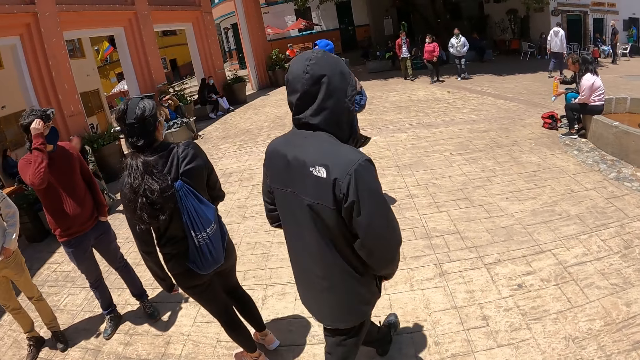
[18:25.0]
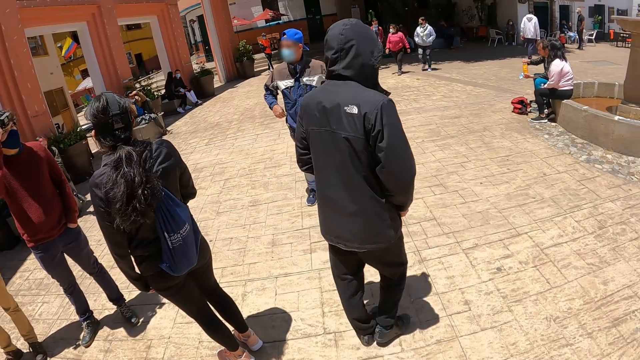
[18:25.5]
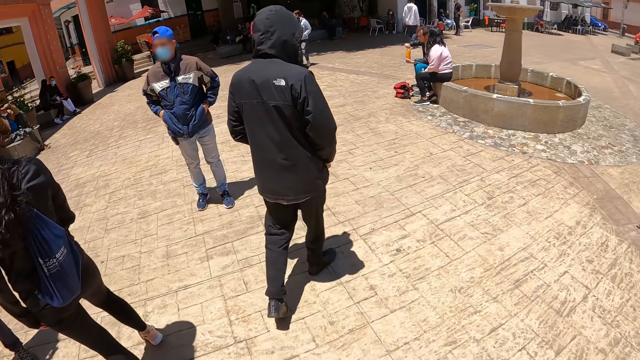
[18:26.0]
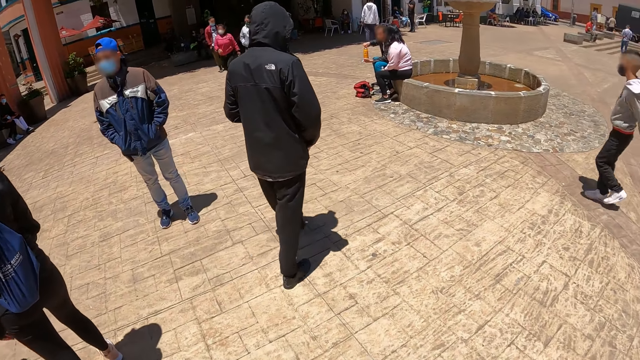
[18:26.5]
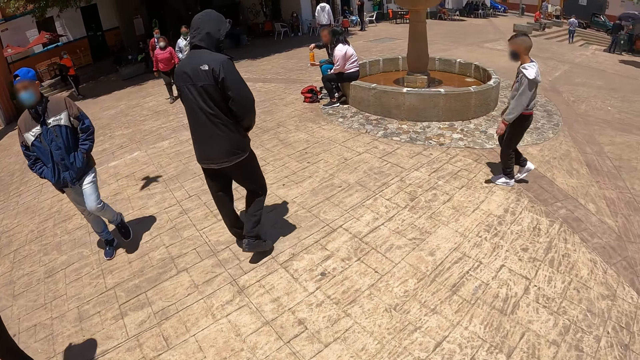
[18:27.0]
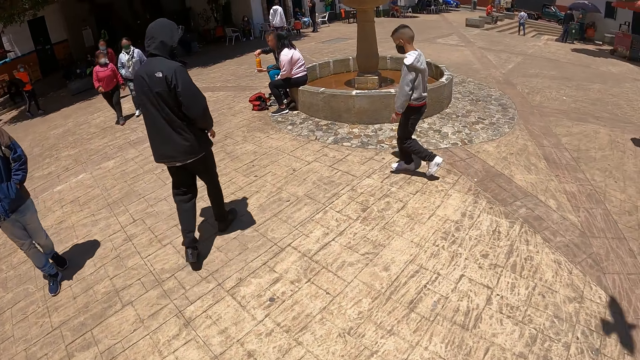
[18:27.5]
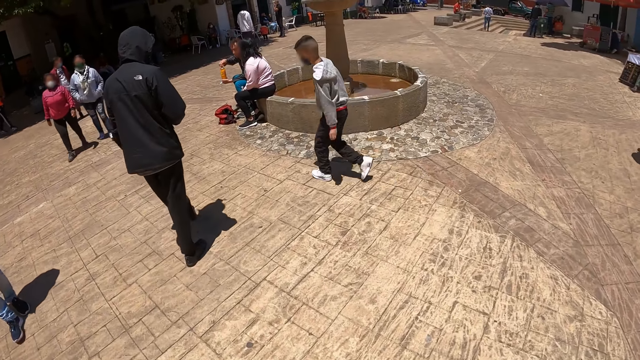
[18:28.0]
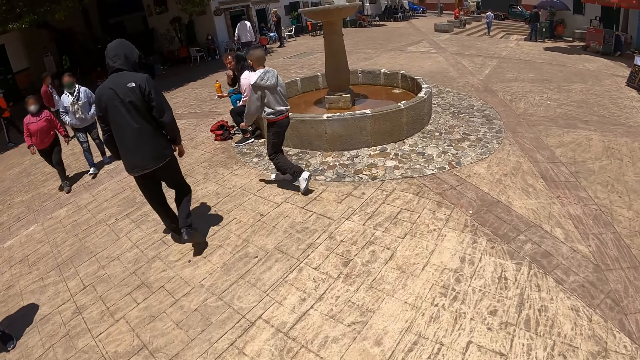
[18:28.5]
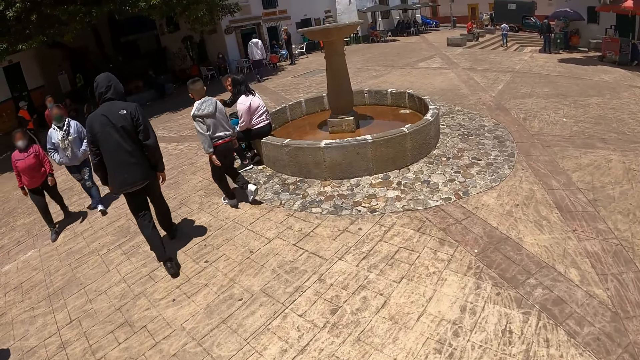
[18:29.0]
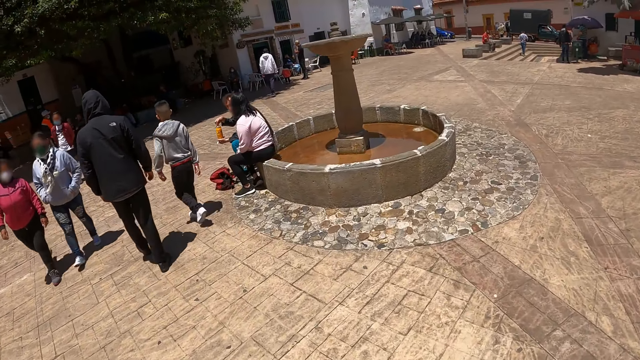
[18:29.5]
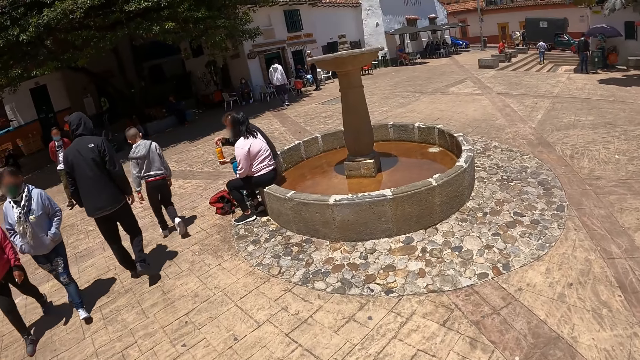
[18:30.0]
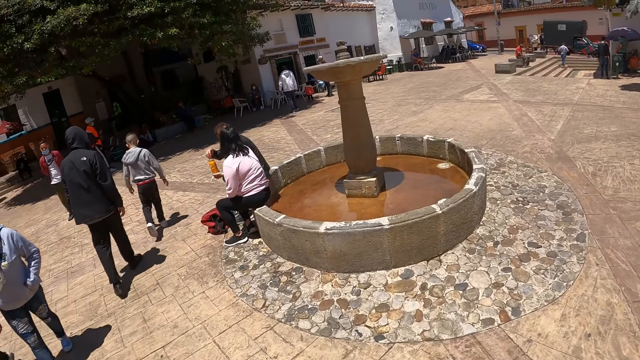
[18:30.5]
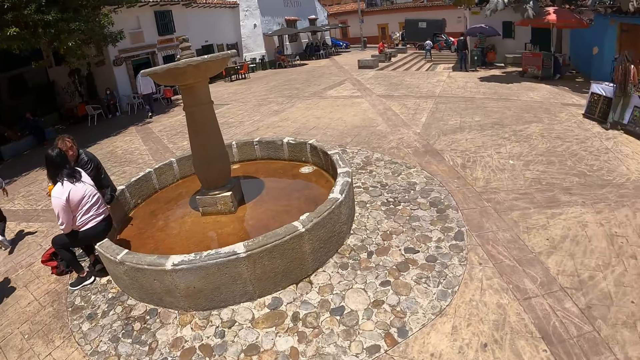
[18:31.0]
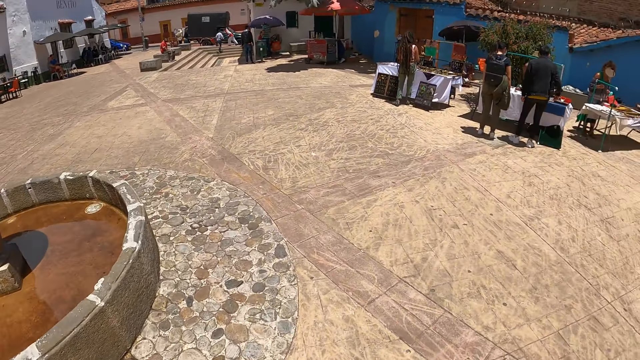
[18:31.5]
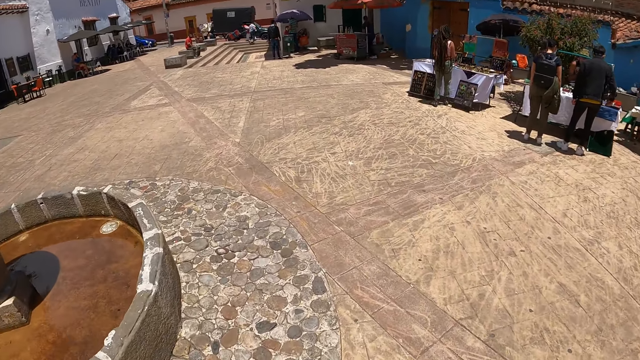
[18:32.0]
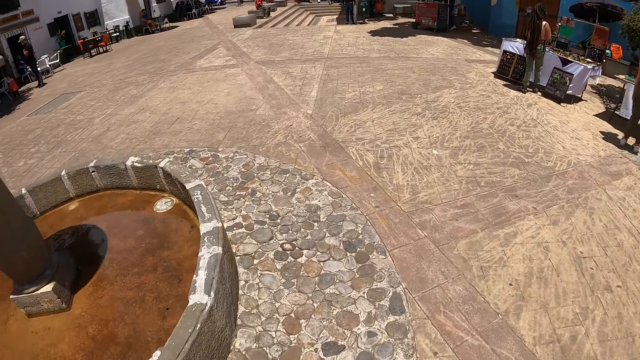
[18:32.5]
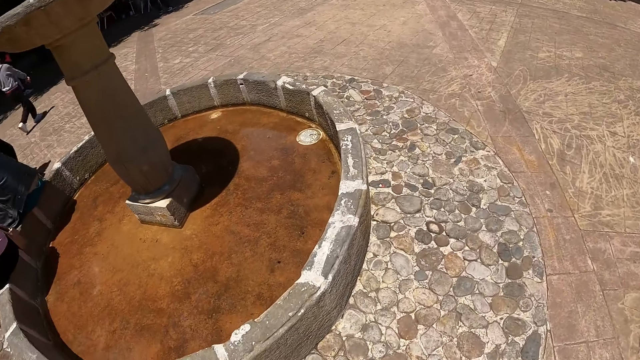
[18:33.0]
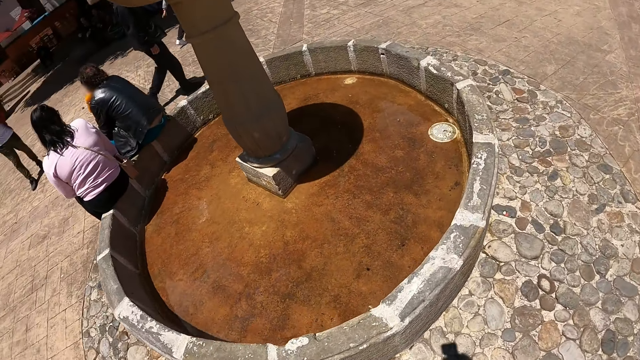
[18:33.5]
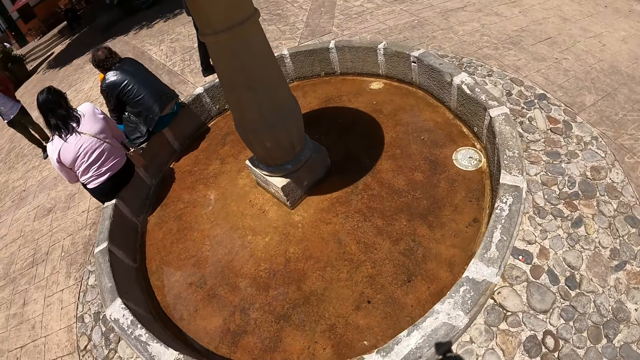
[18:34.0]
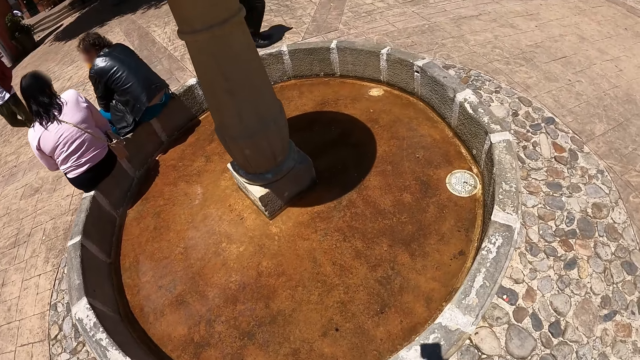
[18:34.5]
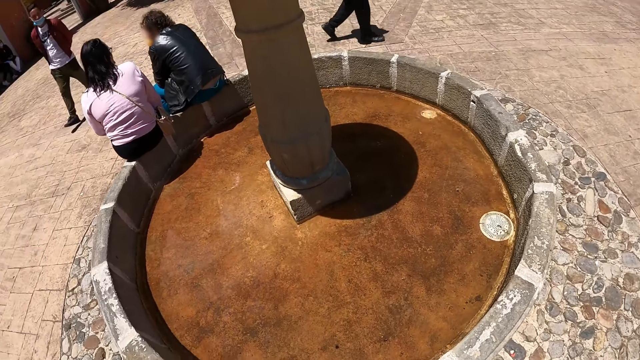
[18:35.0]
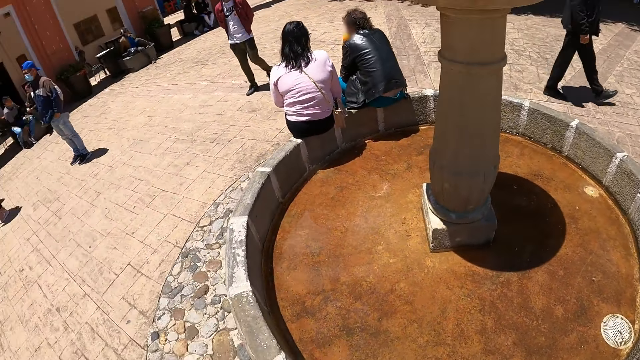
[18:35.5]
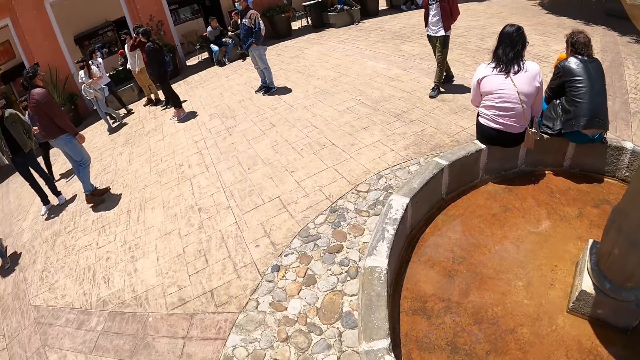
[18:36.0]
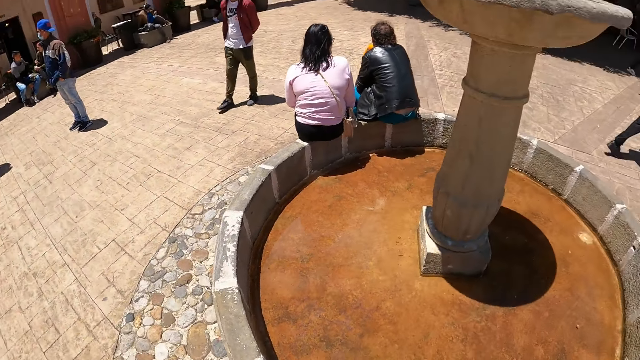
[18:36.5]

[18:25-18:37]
The camera wearer walks along the street.

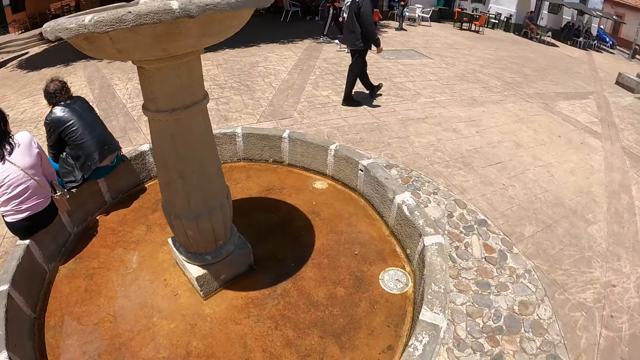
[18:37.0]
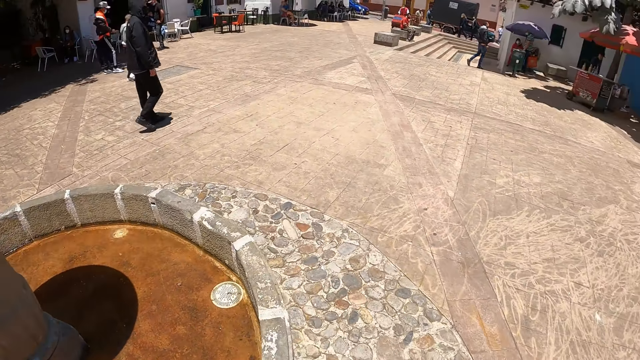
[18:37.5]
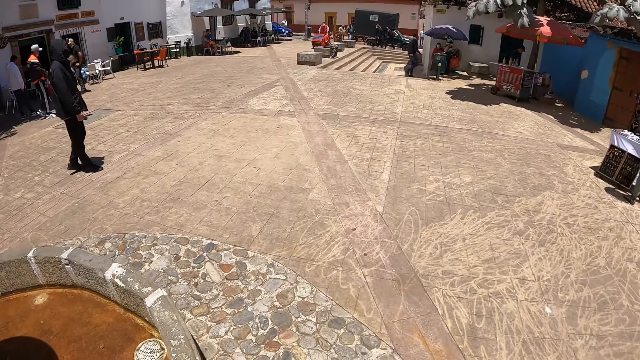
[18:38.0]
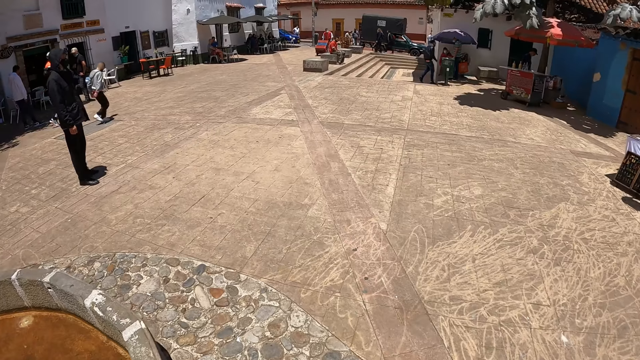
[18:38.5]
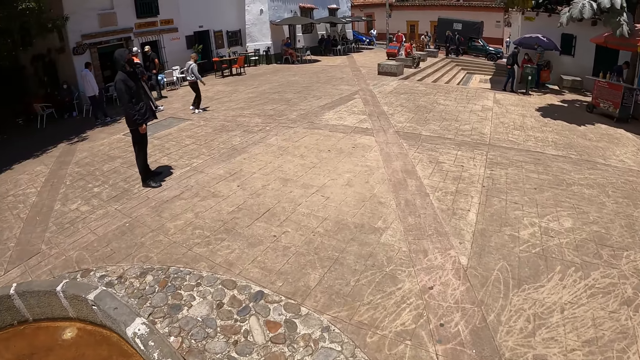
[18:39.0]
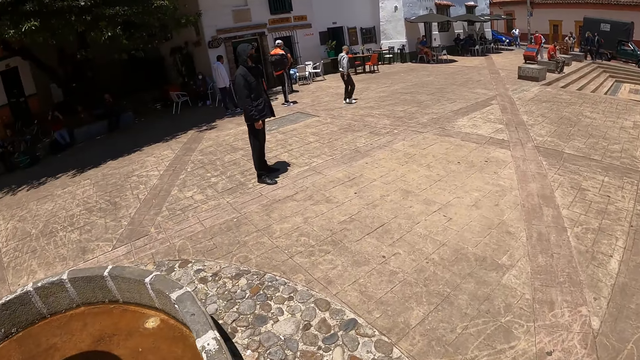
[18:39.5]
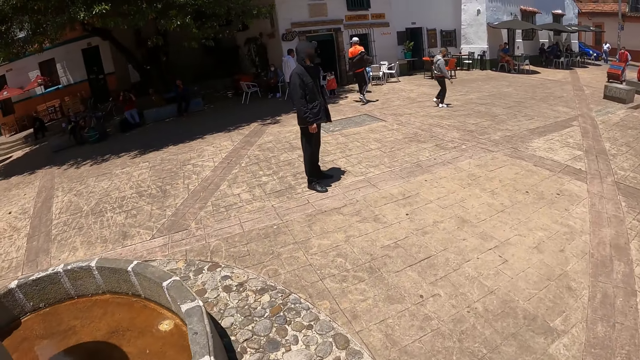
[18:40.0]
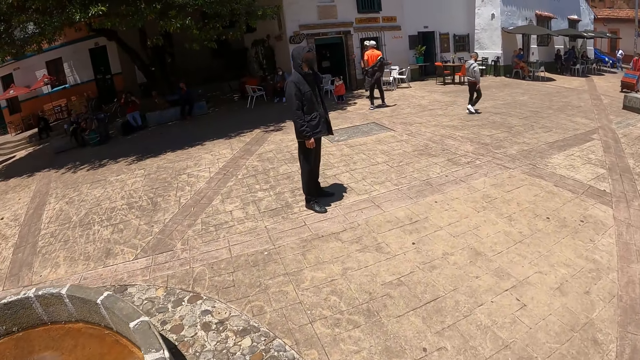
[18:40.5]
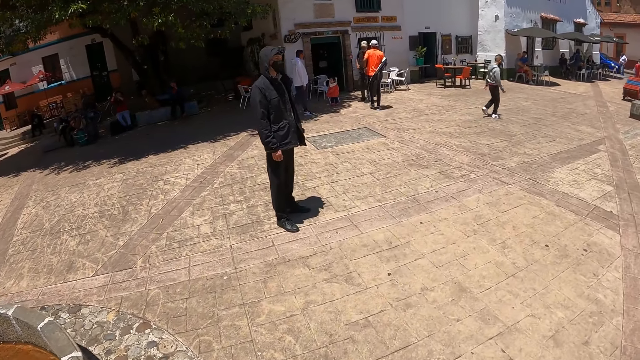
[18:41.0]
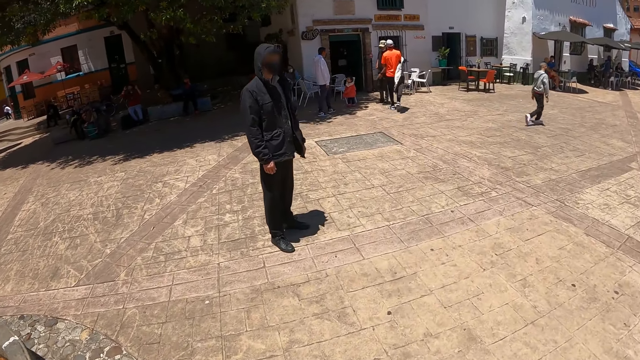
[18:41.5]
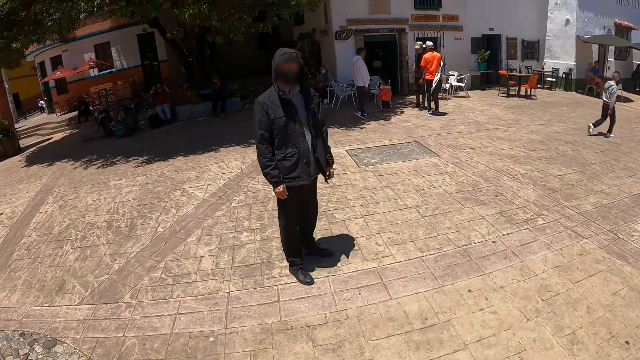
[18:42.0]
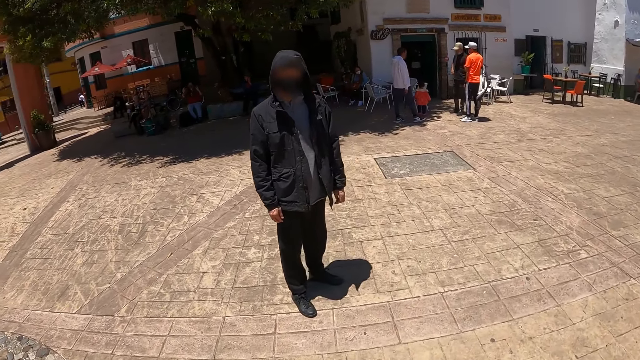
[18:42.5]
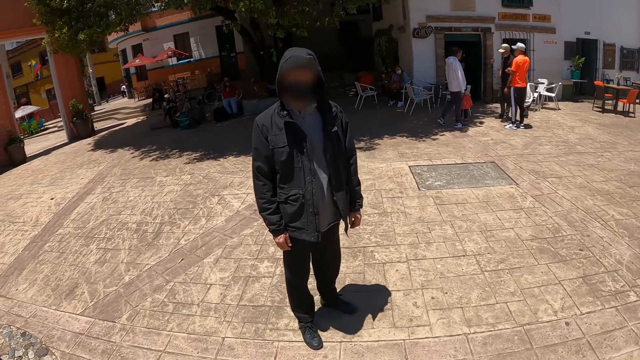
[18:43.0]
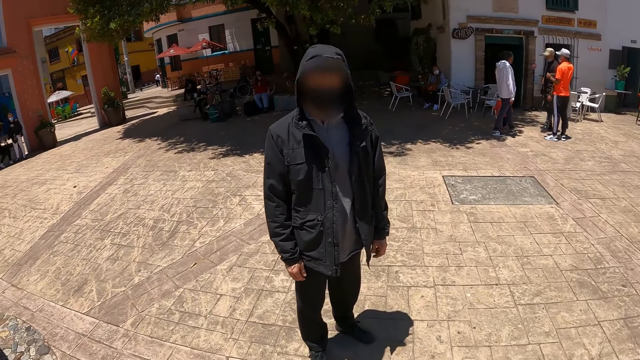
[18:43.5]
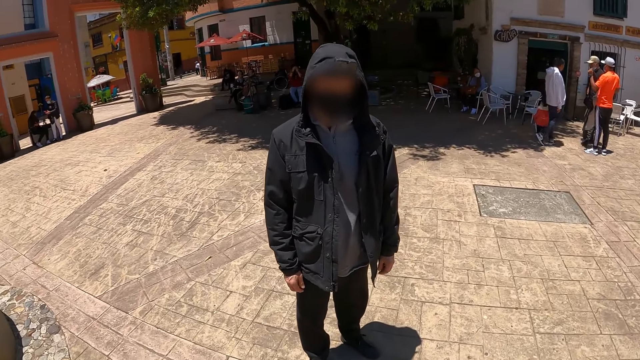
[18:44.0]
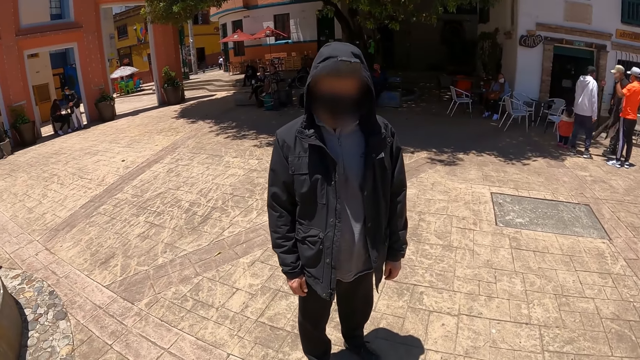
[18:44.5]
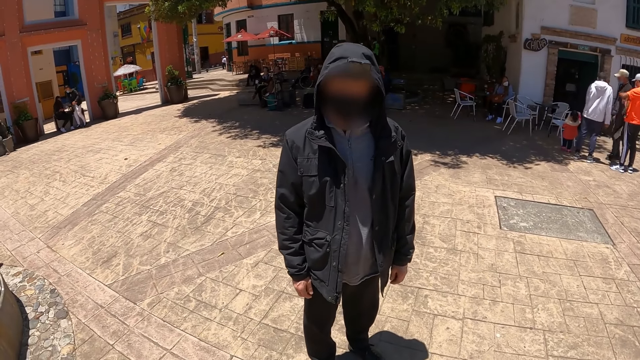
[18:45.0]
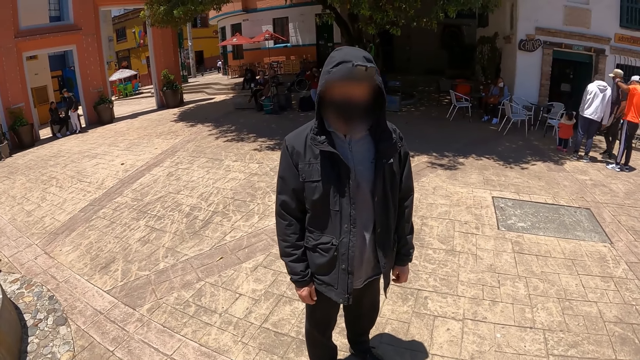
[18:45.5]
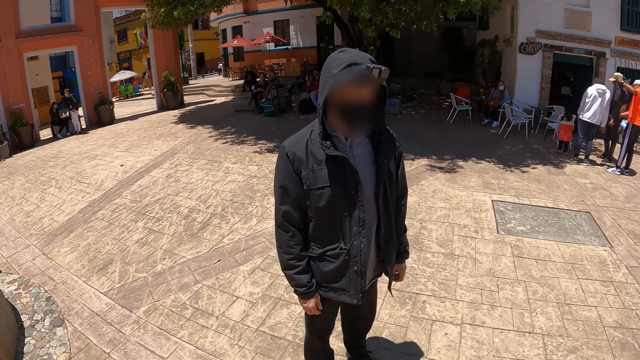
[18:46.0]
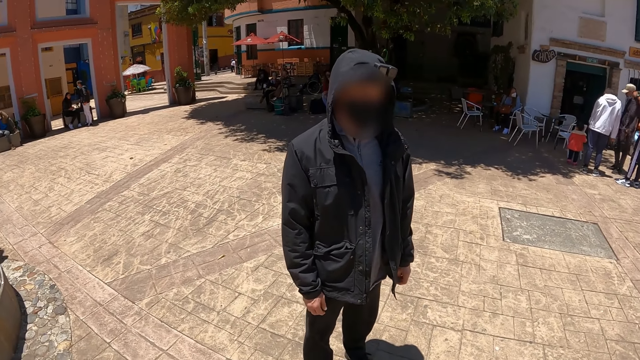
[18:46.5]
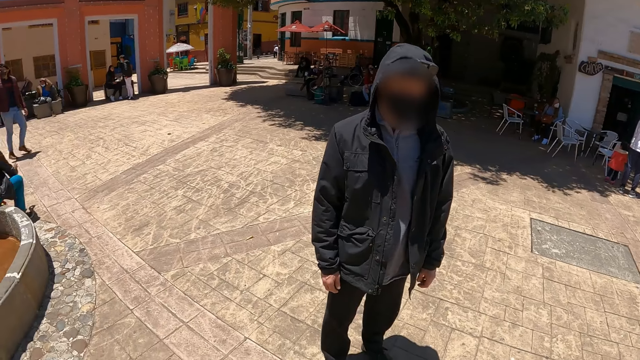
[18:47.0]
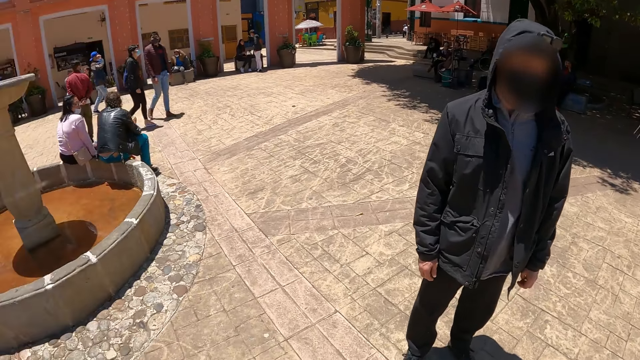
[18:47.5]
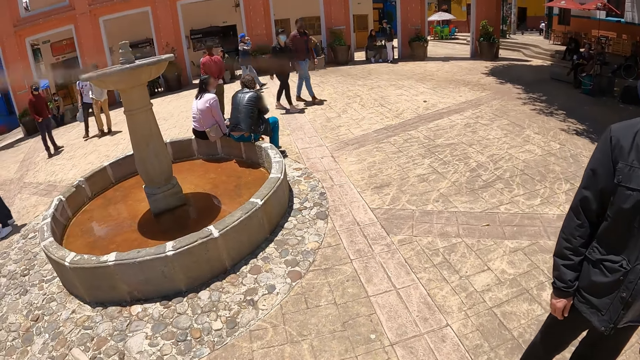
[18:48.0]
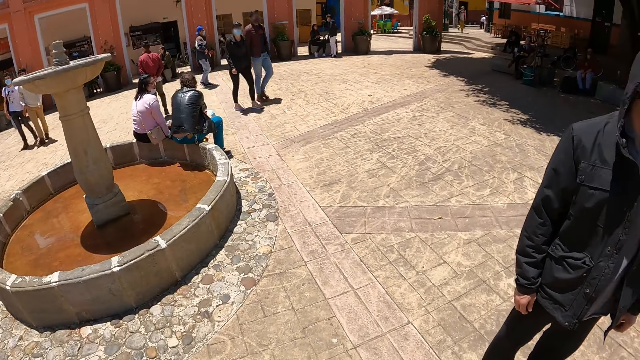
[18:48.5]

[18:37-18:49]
The camera wearer looks at a man. They converse with the man. They look around the street.
